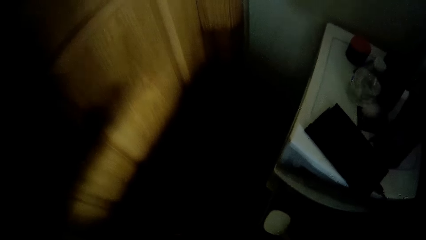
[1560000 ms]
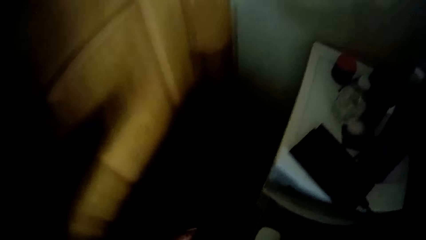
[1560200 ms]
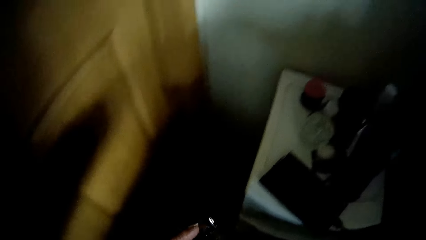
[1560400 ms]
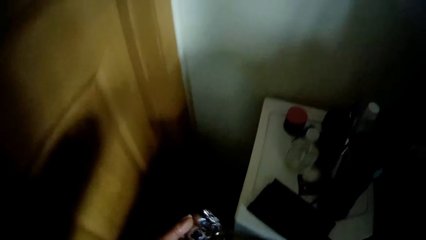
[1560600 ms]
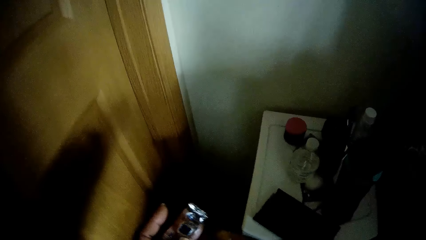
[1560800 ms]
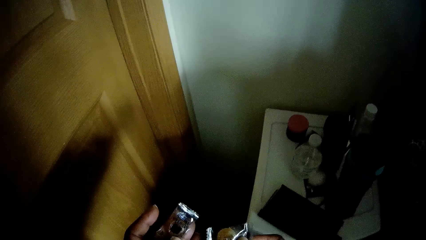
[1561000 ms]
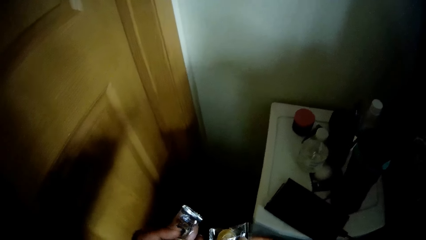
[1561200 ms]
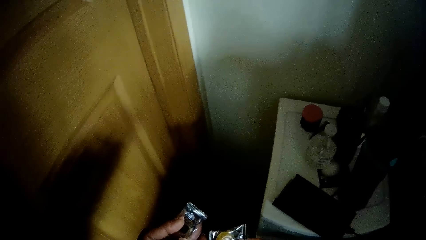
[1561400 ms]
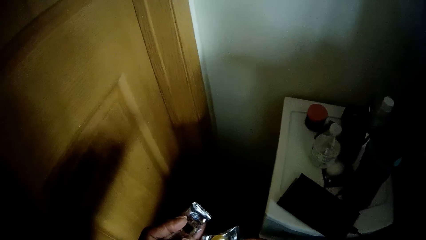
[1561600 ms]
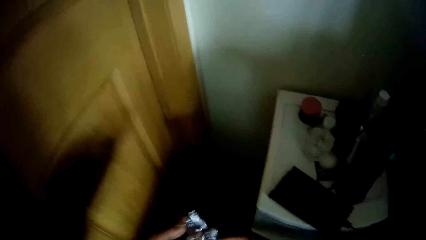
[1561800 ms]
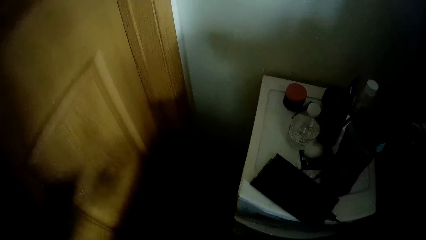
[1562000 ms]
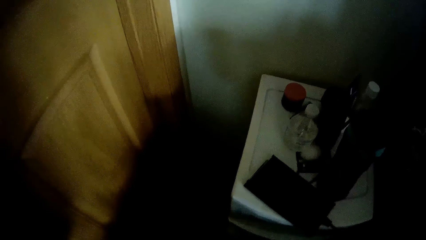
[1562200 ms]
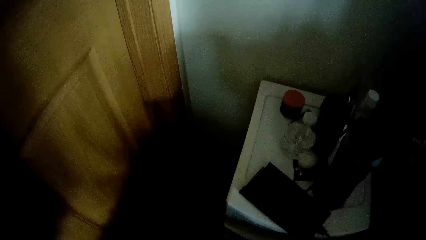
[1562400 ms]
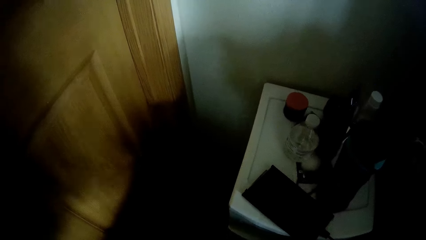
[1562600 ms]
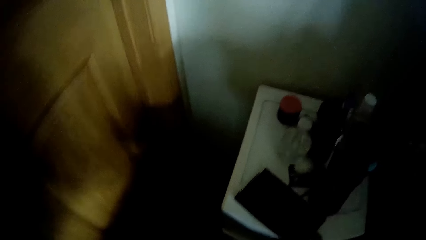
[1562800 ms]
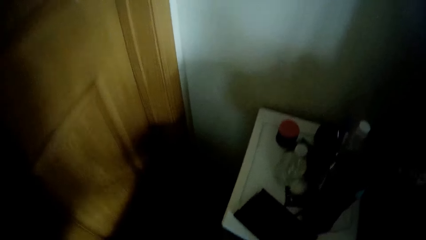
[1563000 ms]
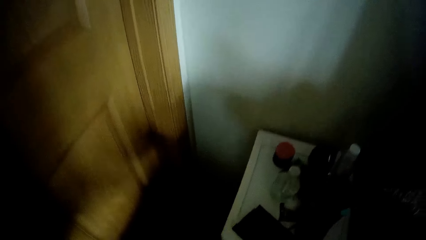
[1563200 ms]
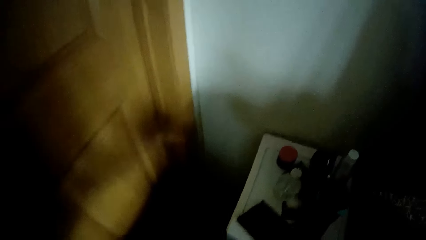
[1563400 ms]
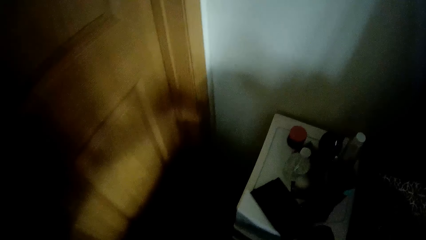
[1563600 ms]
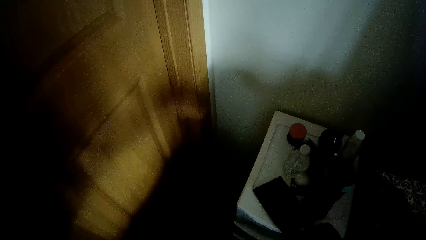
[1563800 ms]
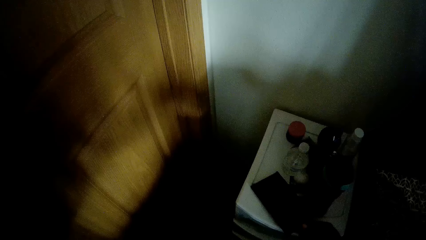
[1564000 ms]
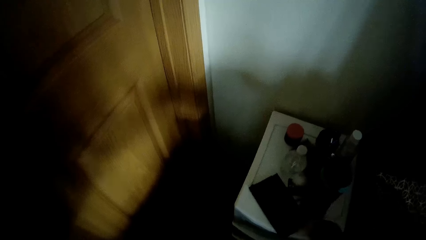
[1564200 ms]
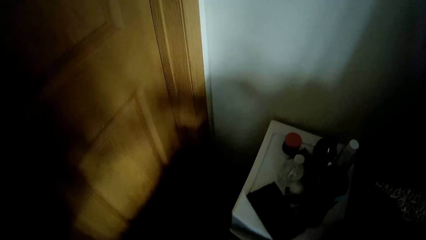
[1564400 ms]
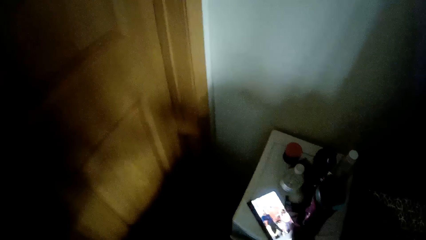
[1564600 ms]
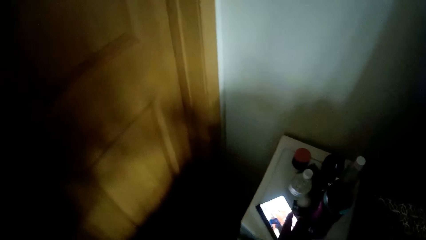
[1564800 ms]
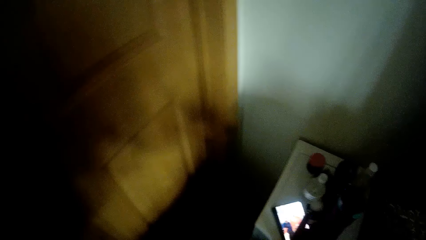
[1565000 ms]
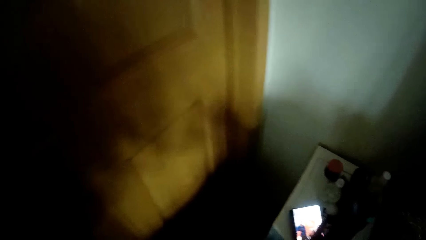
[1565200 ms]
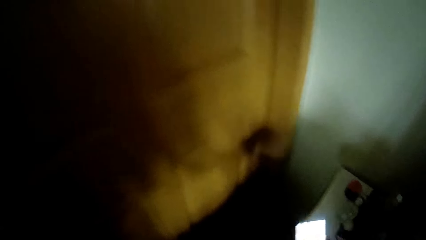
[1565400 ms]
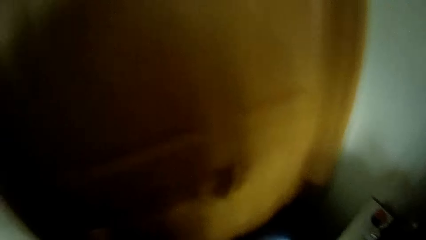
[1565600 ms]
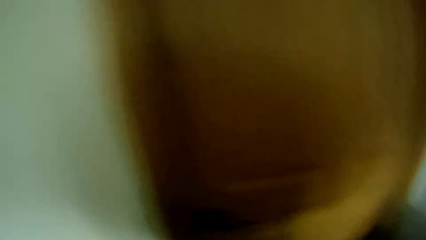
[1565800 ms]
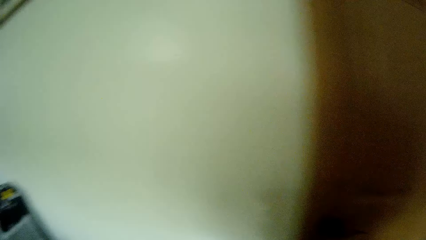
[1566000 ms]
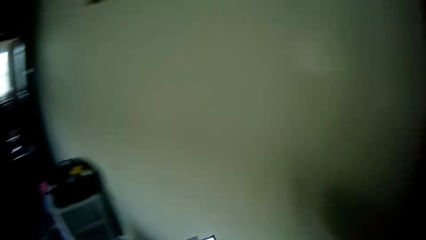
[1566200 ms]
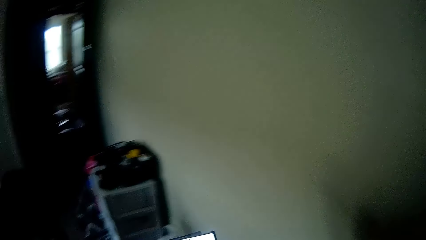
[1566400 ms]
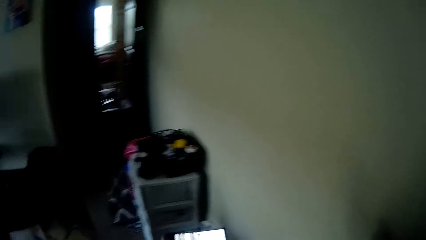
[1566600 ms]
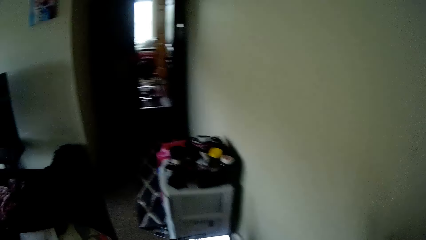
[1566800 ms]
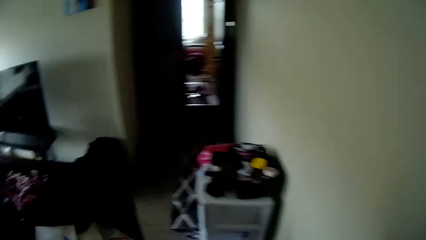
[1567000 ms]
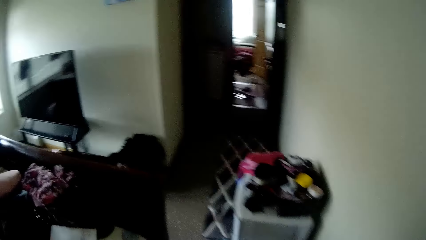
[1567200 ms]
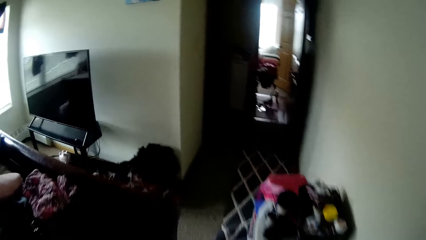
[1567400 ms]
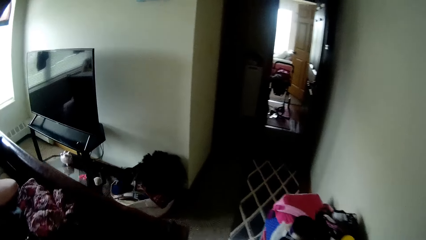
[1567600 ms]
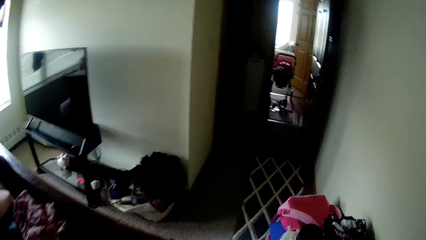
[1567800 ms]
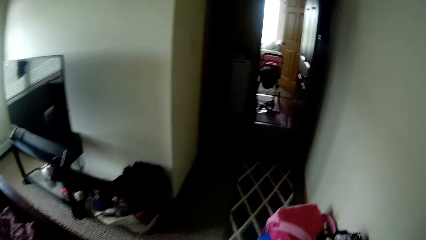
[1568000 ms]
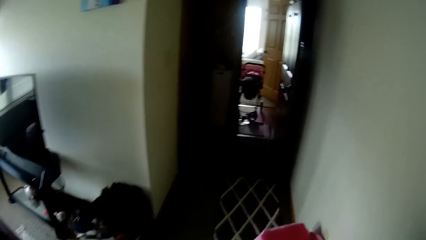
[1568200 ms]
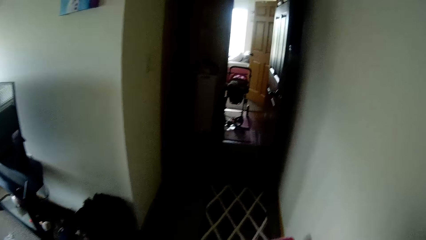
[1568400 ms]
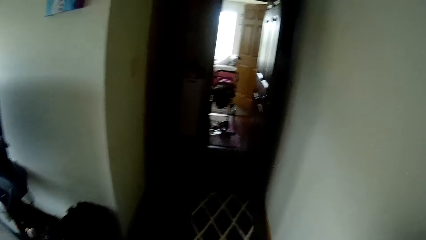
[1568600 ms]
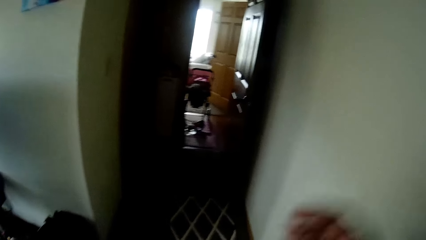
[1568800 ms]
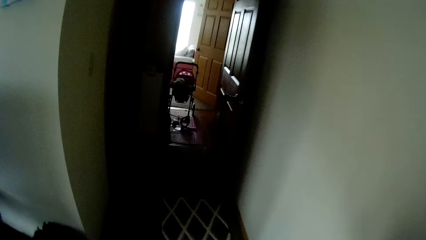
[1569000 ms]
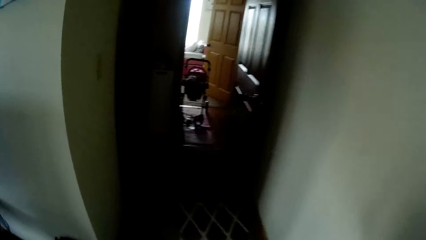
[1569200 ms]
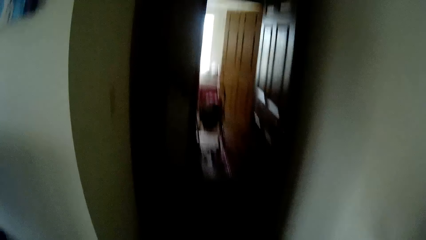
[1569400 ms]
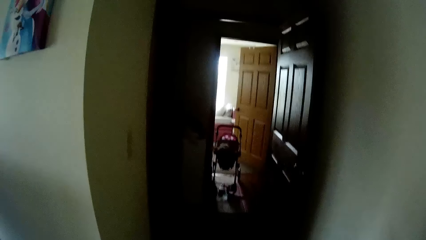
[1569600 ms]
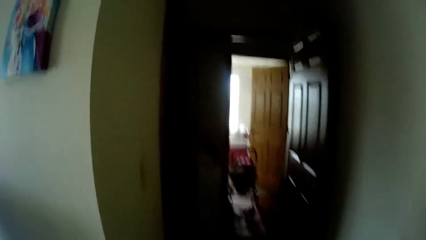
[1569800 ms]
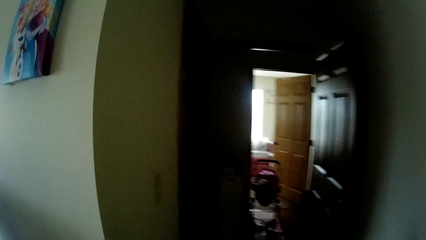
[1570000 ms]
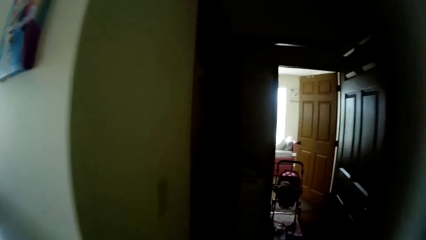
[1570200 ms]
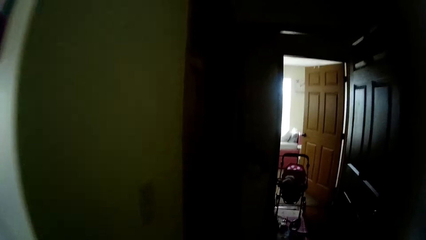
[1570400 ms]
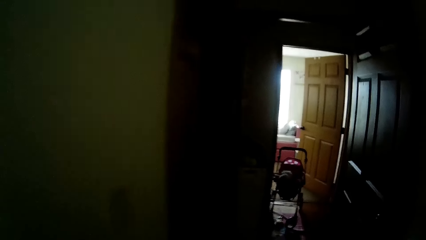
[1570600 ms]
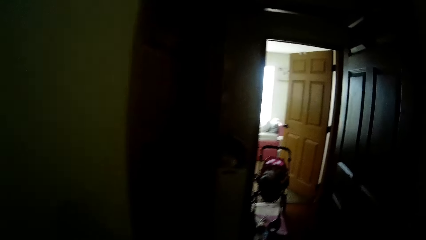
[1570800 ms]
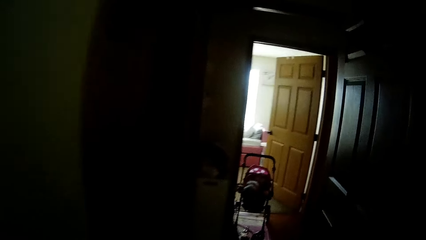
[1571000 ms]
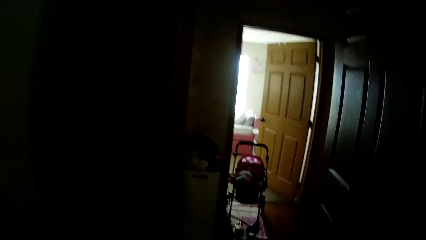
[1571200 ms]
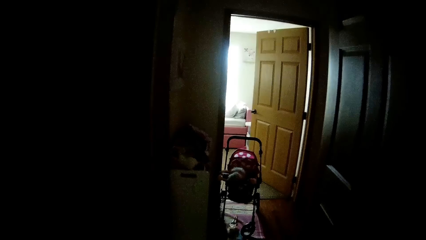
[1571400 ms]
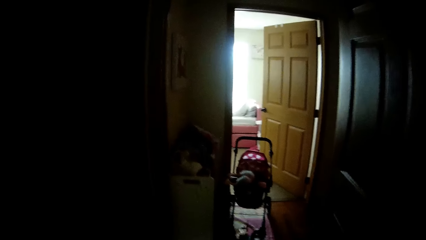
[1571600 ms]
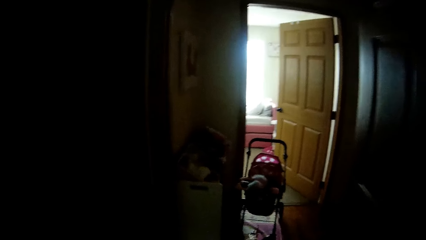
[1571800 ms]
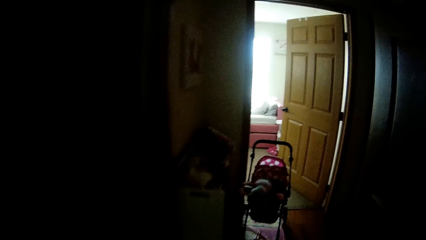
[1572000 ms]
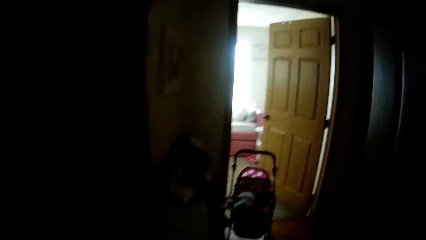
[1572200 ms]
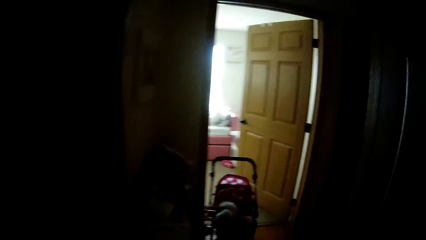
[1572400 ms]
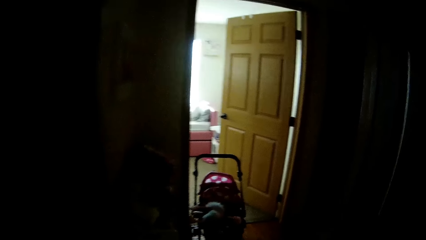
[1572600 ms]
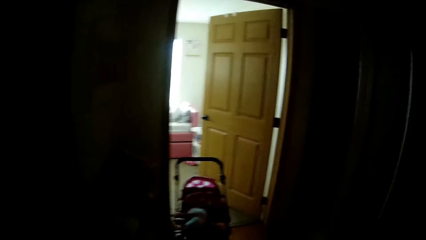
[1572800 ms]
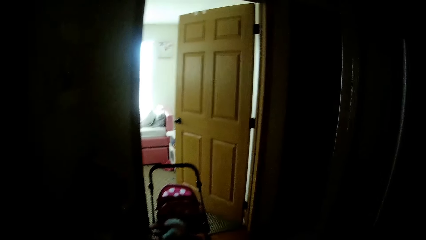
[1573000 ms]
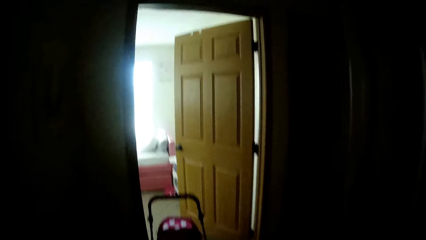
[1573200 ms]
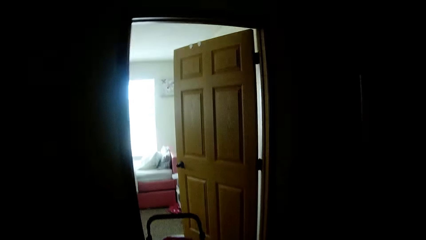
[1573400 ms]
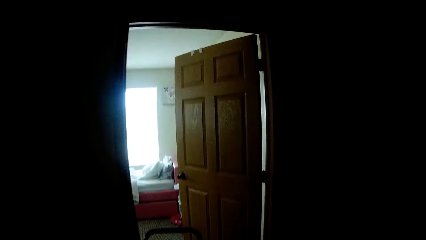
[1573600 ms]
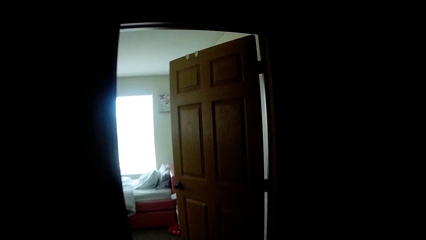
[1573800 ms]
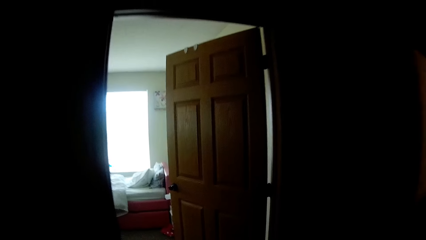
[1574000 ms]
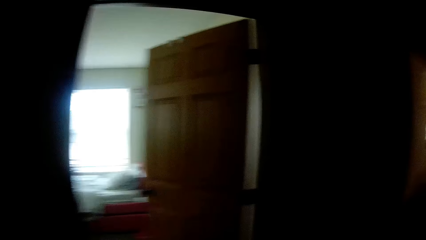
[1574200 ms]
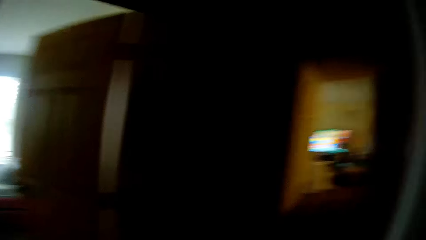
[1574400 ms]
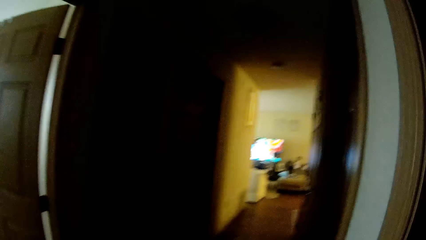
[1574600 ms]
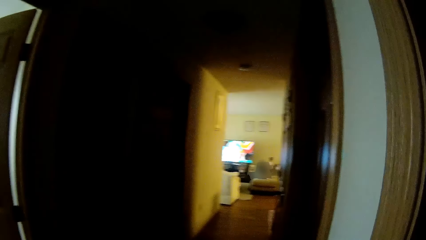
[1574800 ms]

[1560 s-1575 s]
The camera wearer picks up a paper. She holds a candy bar in her left hand. She picks up a mobile phone on the cupboard with her right hand. She walks around.
